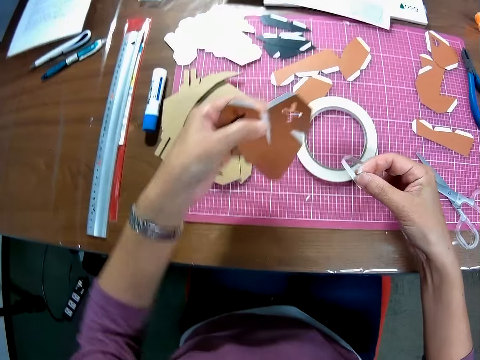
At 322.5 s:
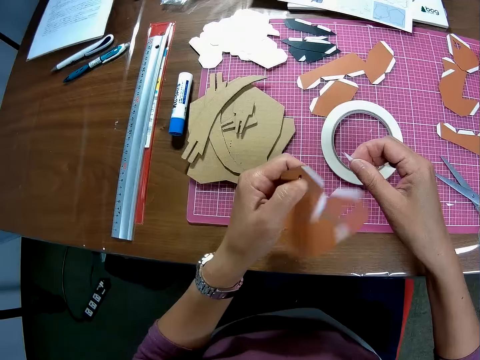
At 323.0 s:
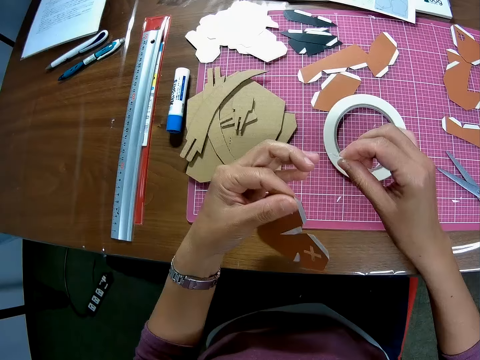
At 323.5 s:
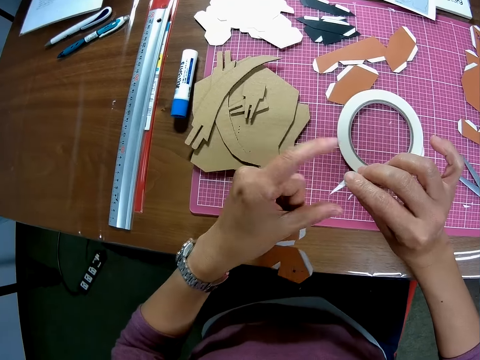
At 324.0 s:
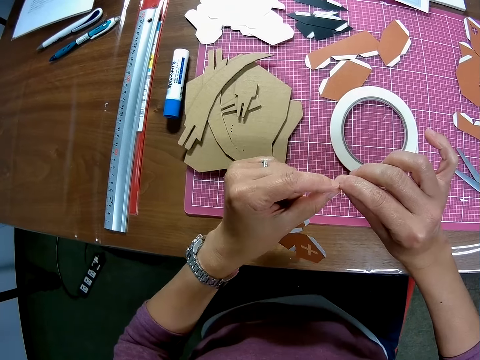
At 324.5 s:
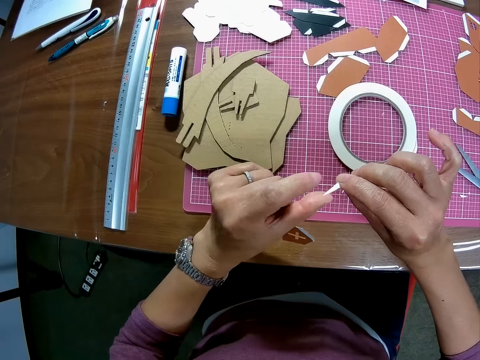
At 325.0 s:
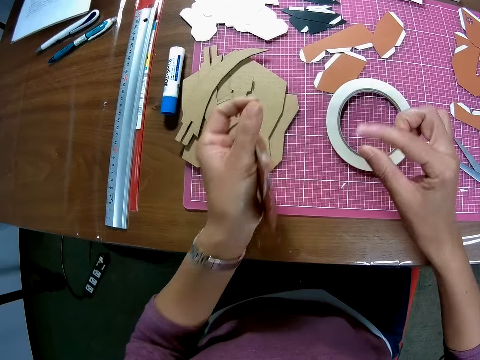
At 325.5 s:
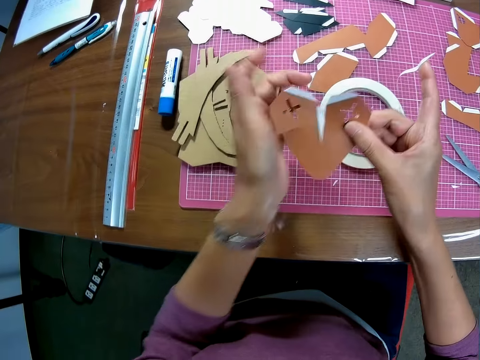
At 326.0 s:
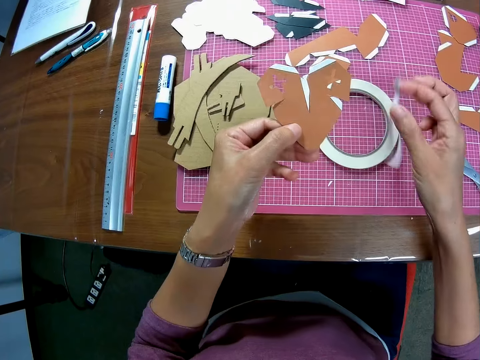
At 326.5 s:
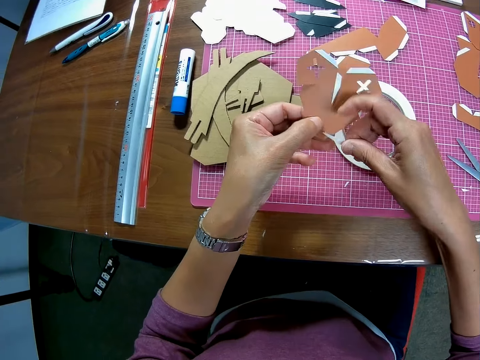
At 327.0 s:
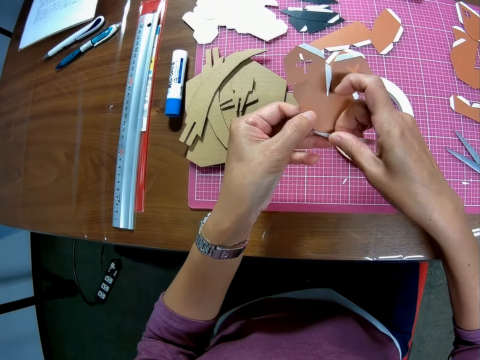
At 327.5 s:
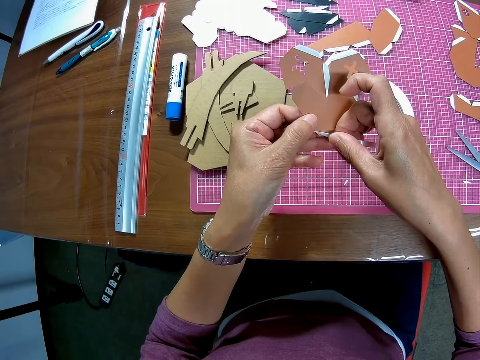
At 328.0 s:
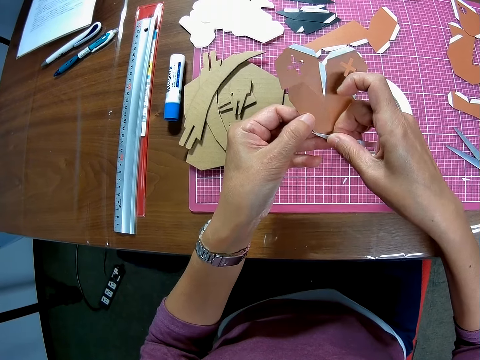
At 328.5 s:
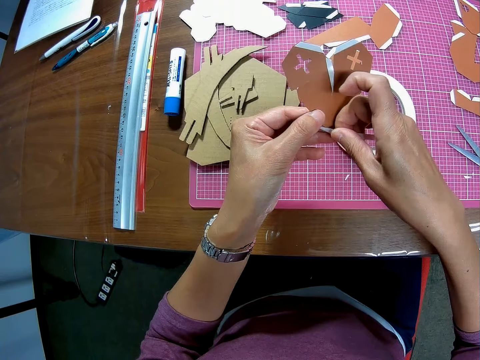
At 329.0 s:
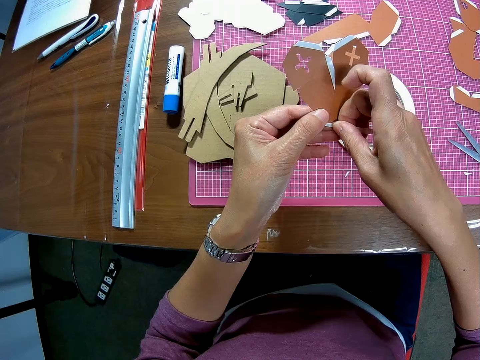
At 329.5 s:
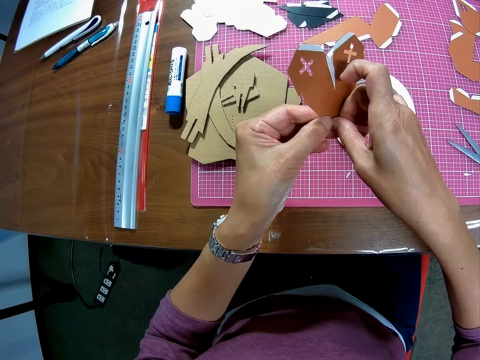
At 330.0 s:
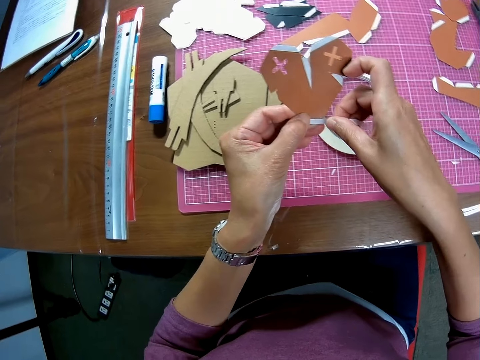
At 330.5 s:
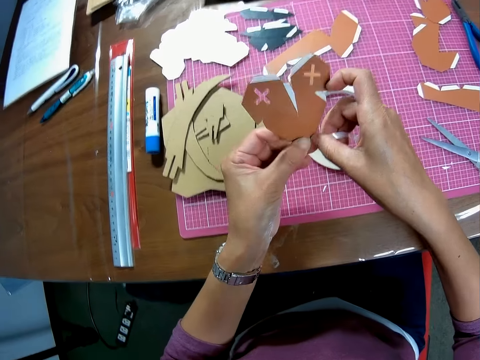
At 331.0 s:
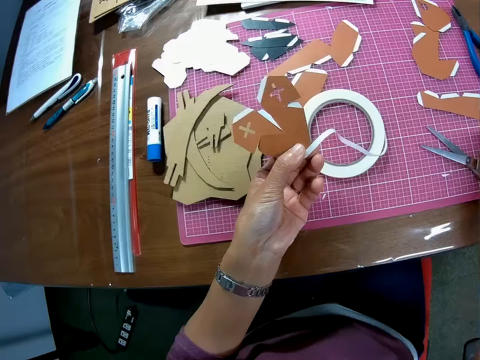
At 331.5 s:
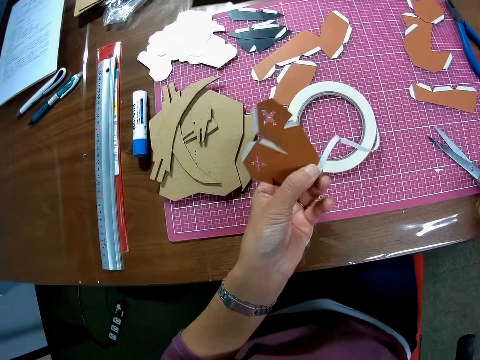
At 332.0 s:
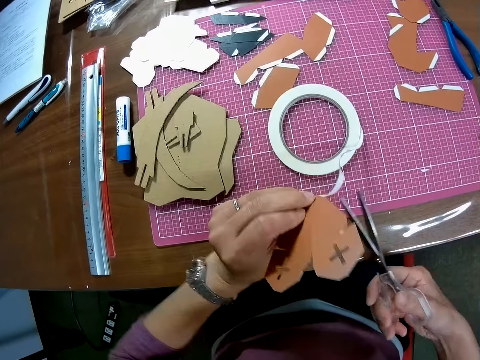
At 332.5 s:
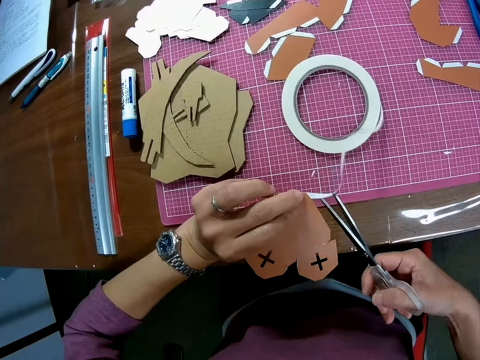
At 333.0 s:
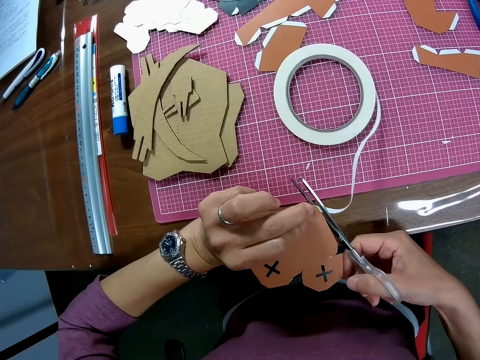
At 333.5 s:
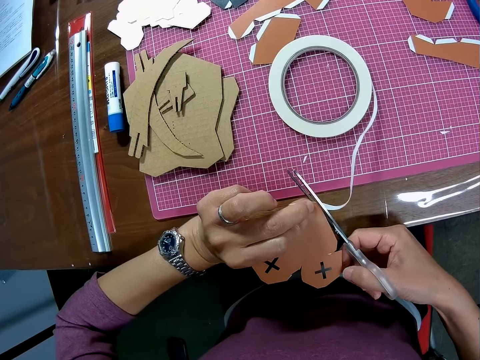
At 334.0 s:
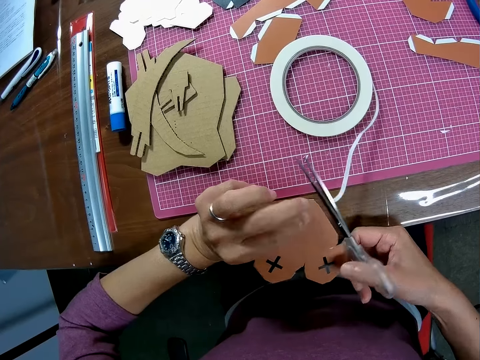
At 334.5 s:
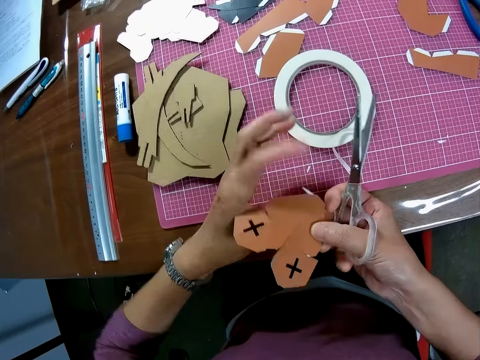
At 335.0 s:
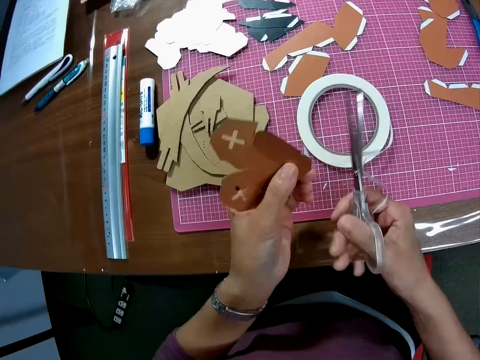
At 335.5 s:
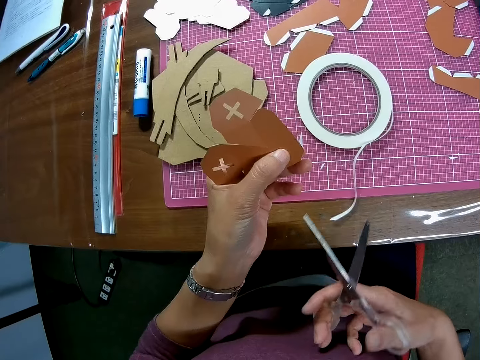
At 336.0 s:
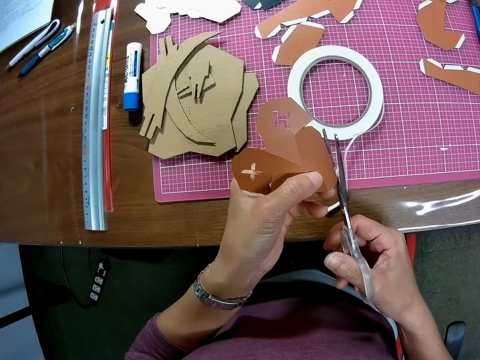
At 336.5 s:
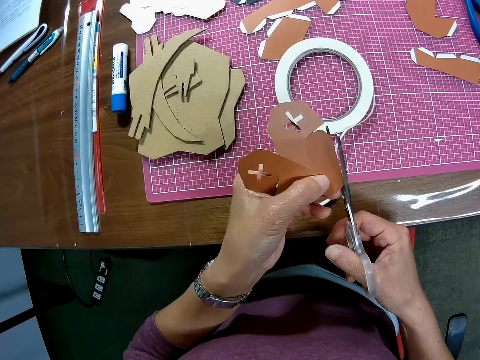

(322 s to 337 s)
The camera wearer picks up the paper. She smoothens the tip of the tape with her left hand. She tapes the edge of the paper on her left hand with the paper tape. She picks up the scissors on the cutting mat on the table. She cuts the tape with the scissors.

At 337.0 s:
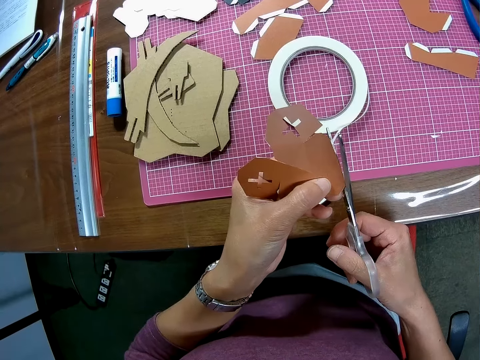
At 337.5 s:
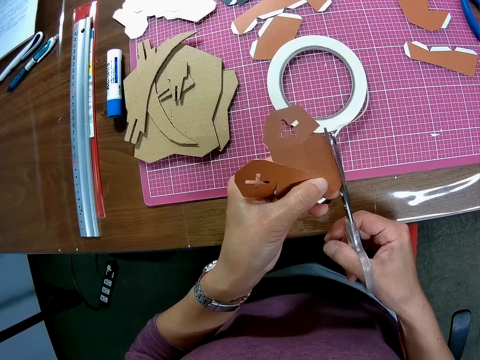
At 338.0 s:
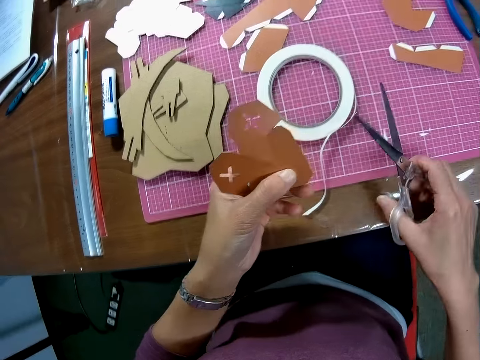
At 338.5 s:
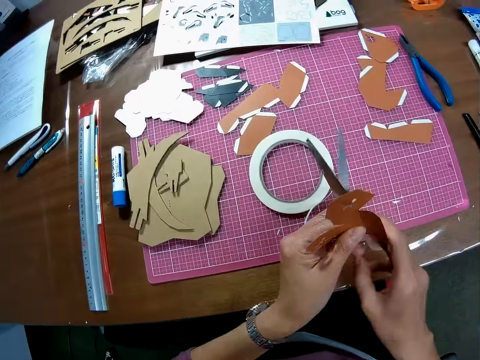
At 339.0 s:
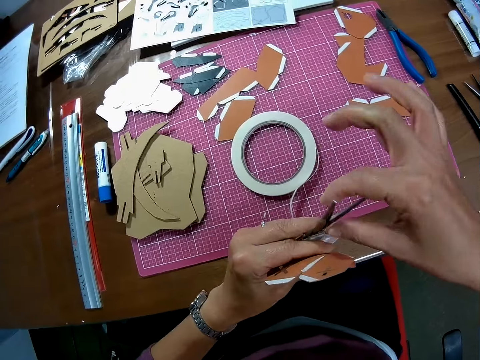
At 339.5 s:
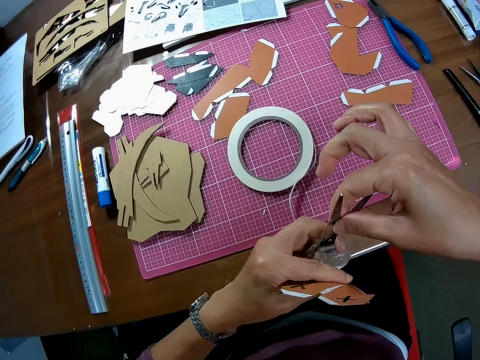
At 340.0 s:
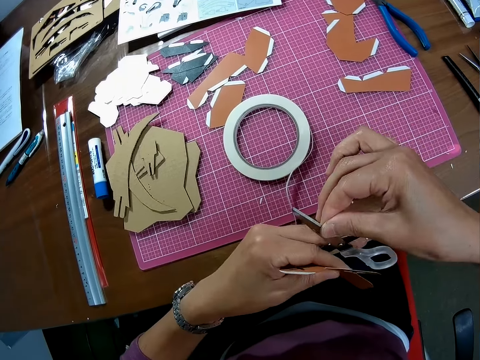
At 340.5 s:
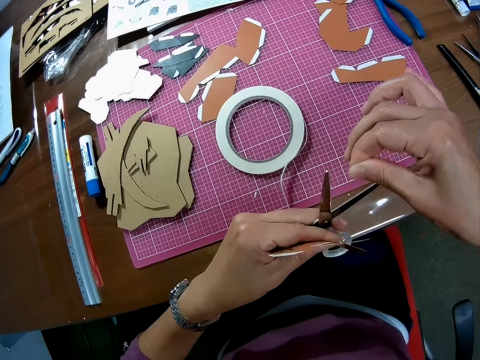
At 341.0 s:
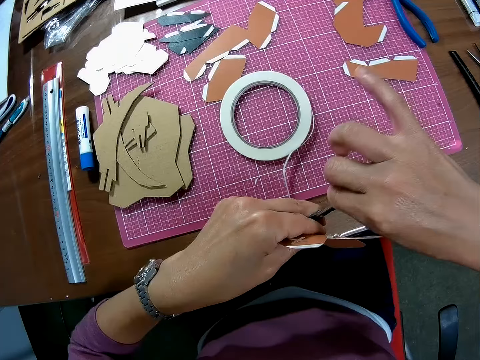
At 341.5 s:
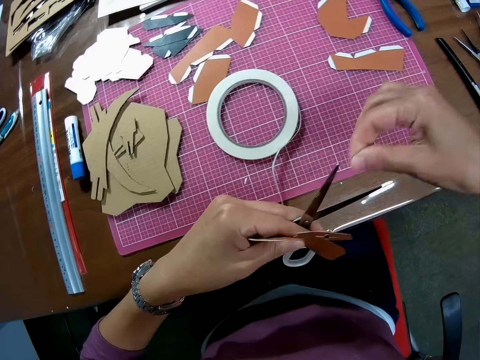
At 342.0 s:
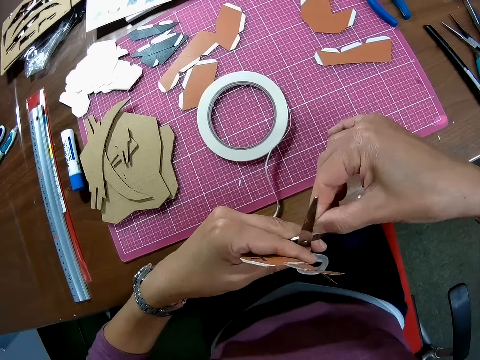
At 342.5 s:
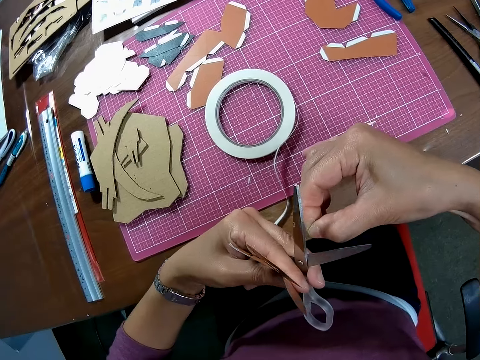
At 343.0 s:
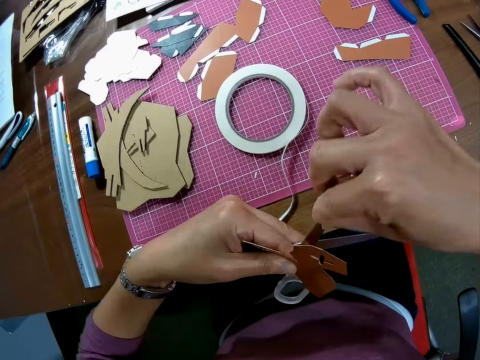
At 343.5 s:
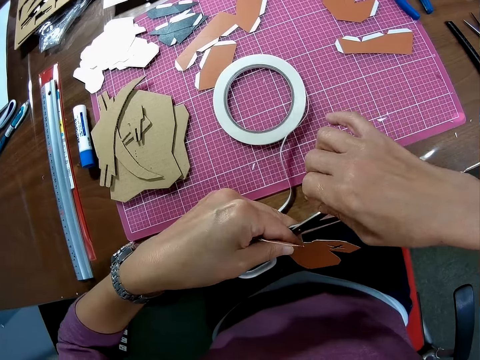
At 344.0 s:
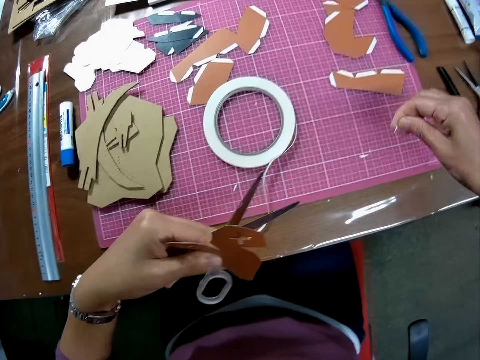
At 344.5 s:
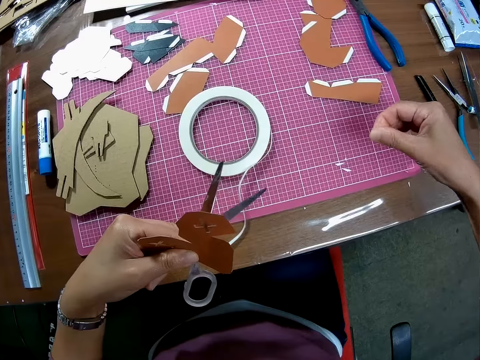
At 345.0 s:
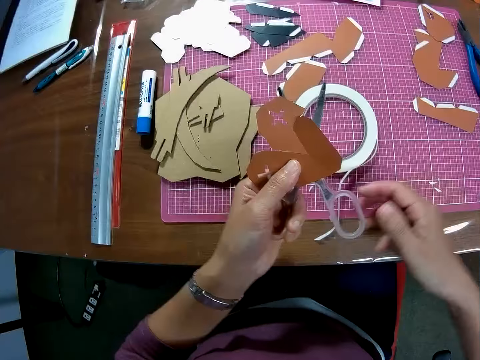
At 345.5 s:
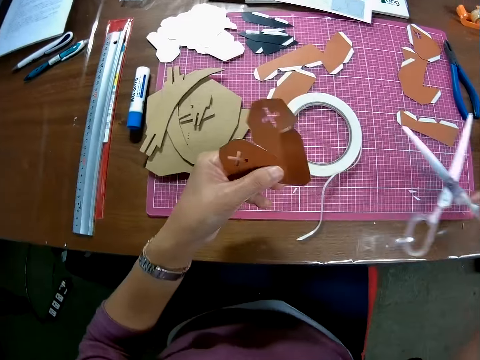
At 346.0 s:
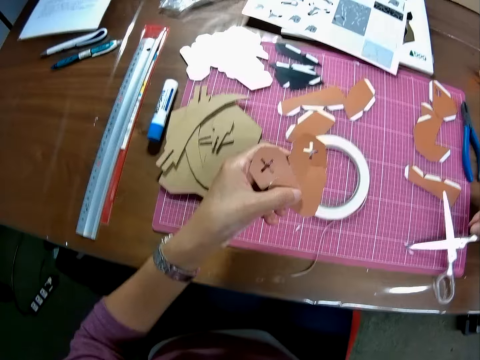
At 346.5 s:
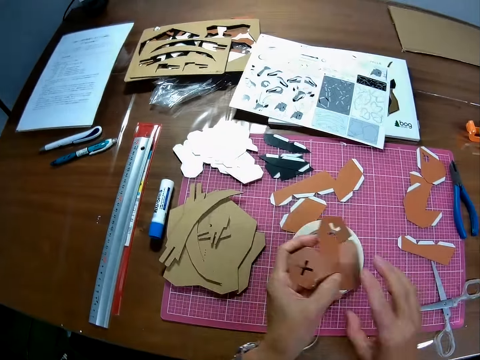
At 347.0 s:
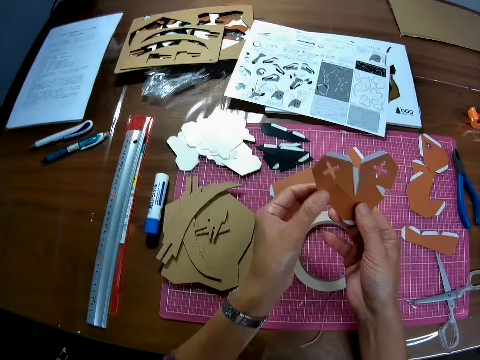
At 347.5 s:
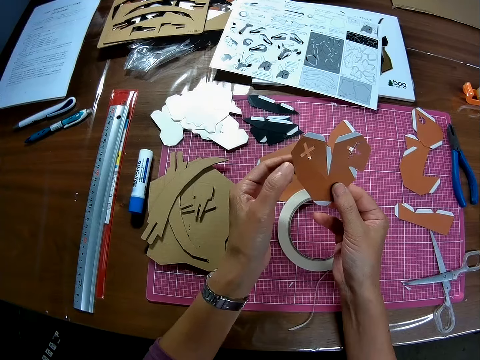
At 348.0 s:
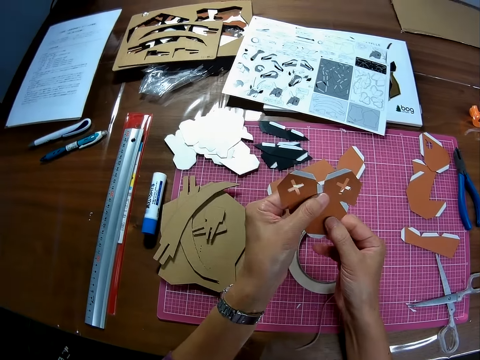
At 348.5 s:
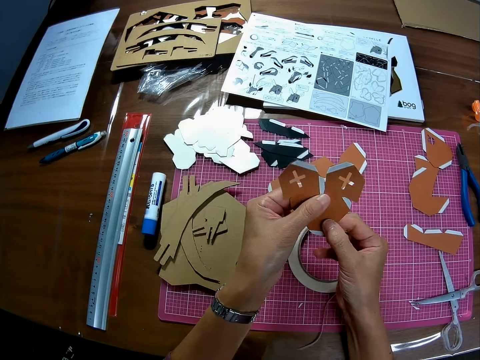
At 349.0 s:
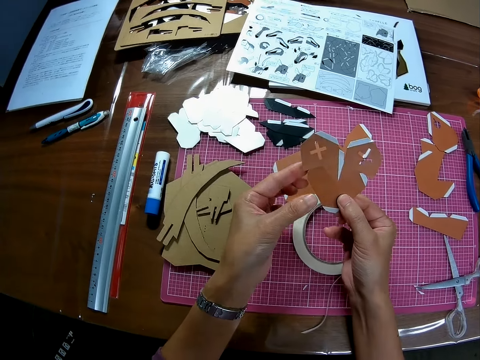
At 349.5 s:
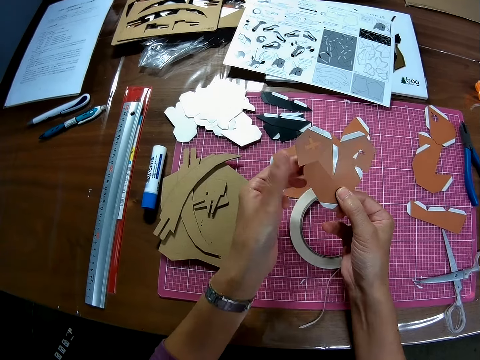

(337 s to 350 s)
The camera wearer passes the scissors from her right hand to her left hand. She removes the tape from the scissors with her right hand. She puts the tape on the table. She drops the scissors on the cutting mat on the table. She drops the paper on the cutting mat with her left hand. She holds the paper with both hands.
